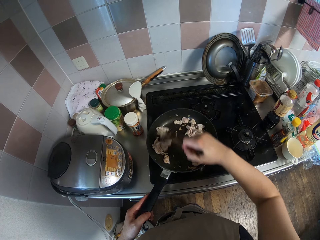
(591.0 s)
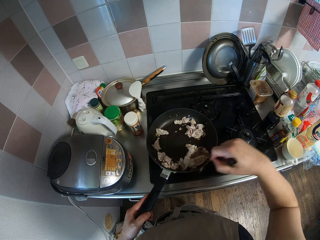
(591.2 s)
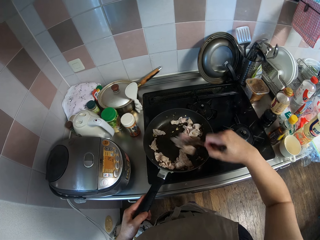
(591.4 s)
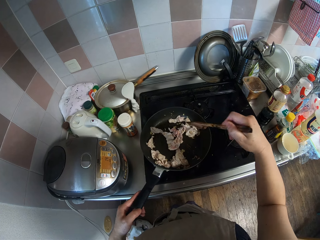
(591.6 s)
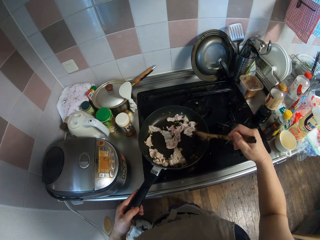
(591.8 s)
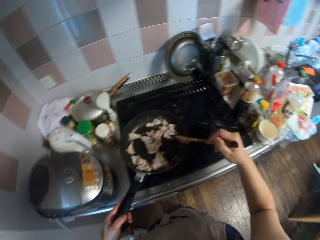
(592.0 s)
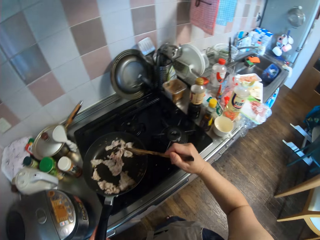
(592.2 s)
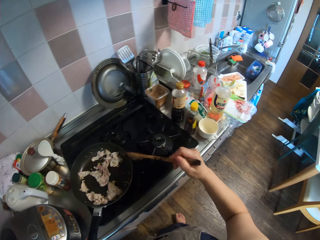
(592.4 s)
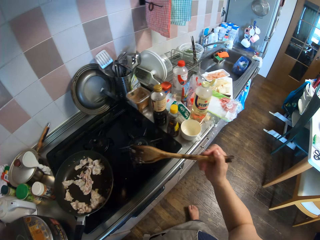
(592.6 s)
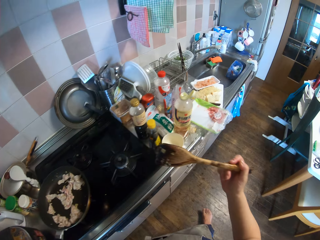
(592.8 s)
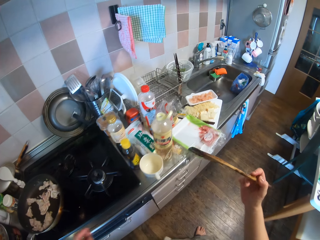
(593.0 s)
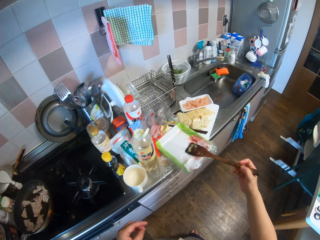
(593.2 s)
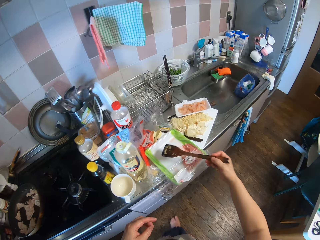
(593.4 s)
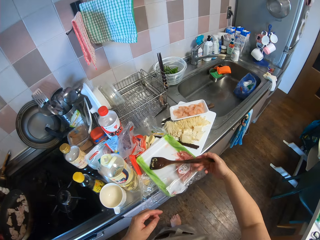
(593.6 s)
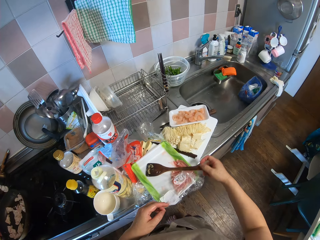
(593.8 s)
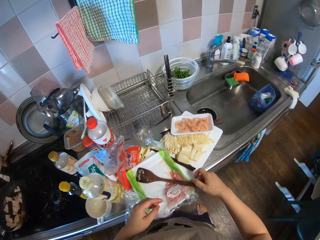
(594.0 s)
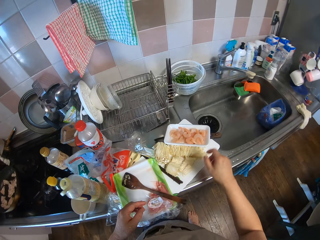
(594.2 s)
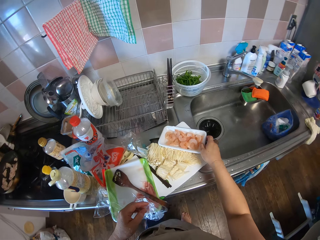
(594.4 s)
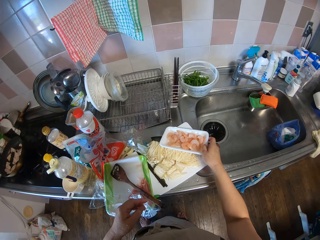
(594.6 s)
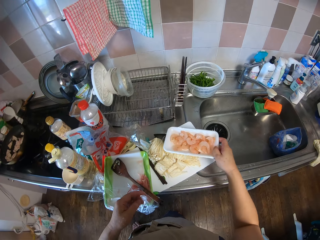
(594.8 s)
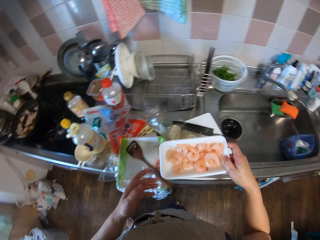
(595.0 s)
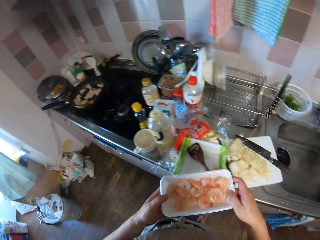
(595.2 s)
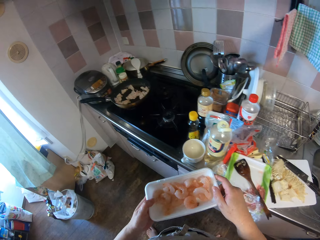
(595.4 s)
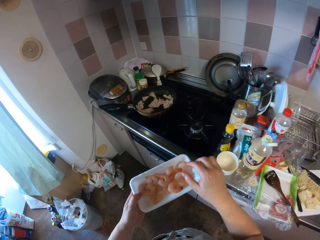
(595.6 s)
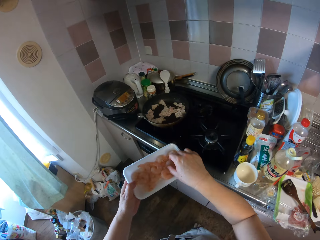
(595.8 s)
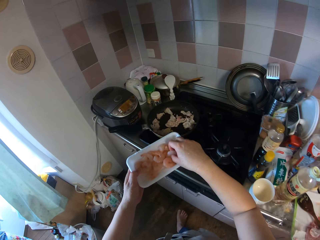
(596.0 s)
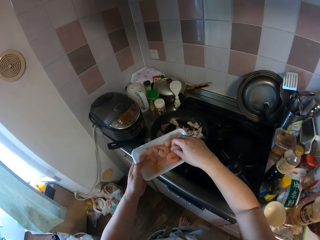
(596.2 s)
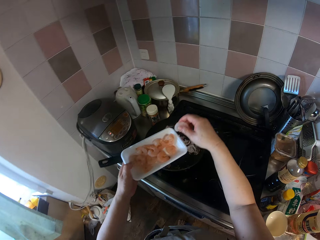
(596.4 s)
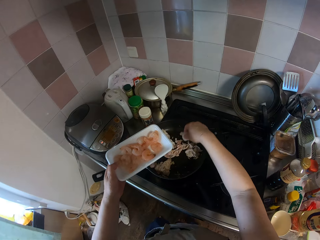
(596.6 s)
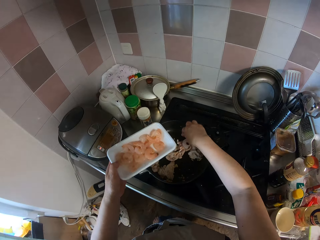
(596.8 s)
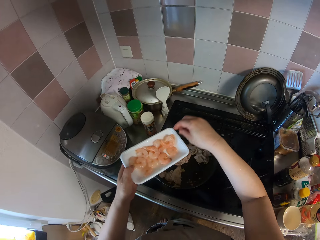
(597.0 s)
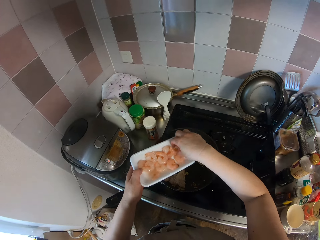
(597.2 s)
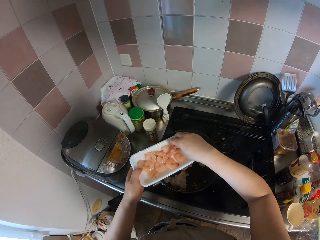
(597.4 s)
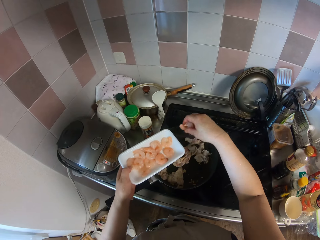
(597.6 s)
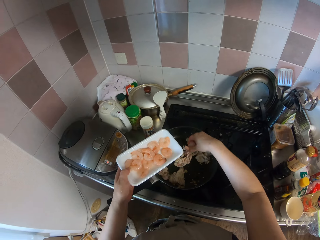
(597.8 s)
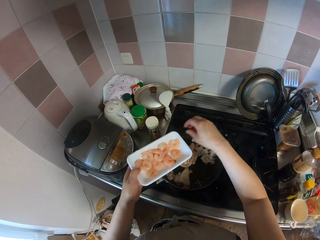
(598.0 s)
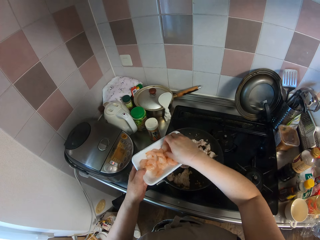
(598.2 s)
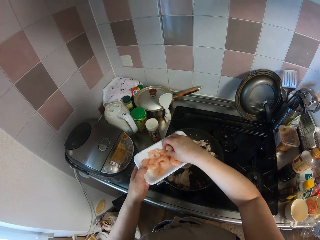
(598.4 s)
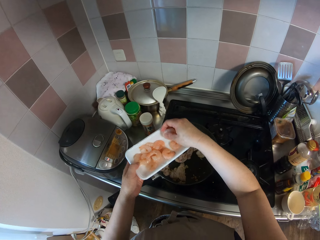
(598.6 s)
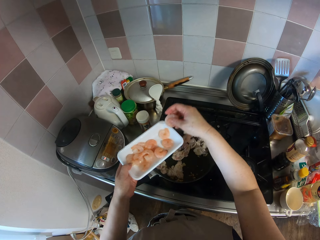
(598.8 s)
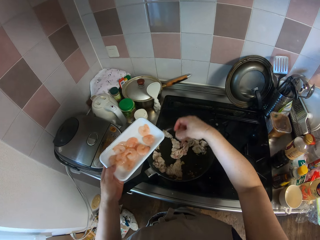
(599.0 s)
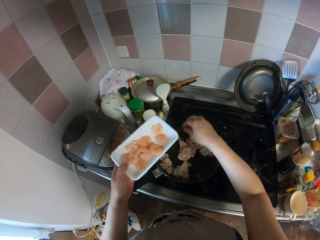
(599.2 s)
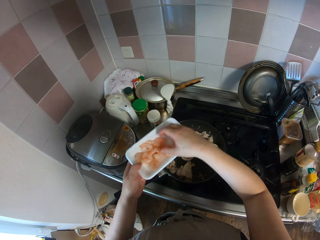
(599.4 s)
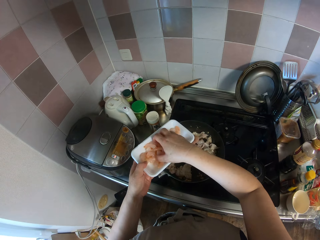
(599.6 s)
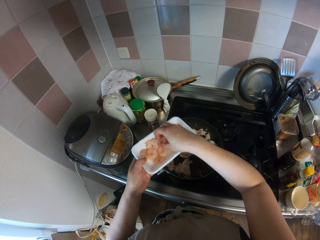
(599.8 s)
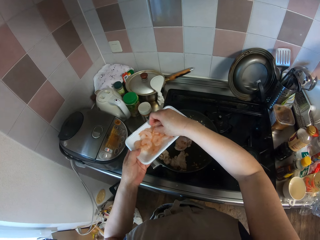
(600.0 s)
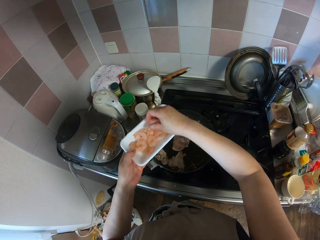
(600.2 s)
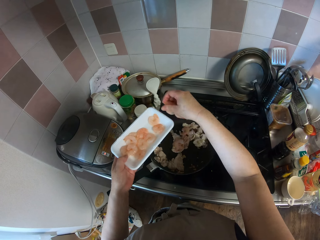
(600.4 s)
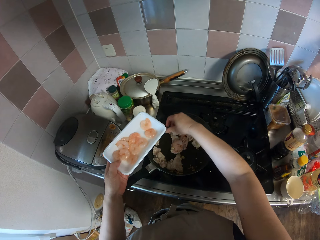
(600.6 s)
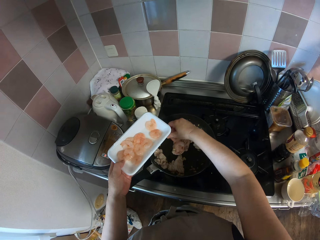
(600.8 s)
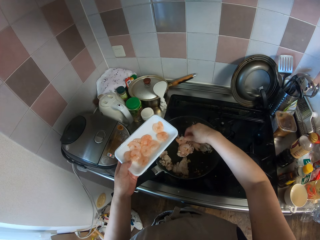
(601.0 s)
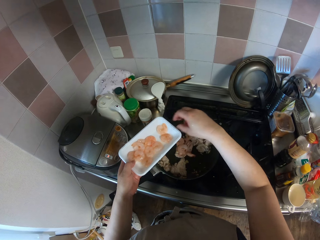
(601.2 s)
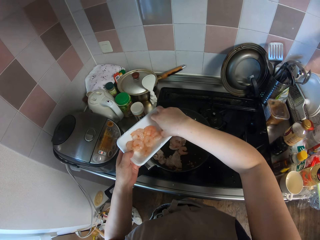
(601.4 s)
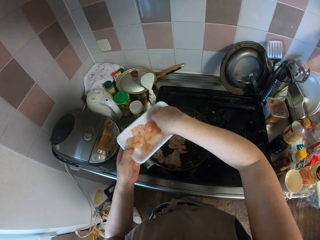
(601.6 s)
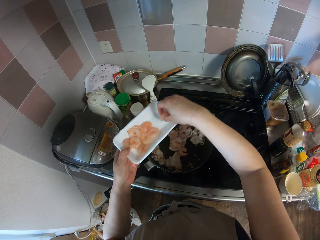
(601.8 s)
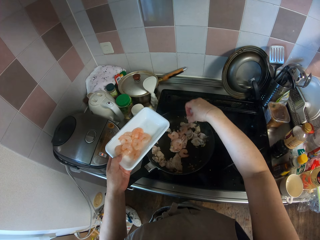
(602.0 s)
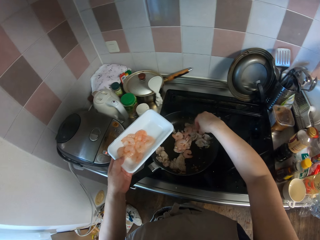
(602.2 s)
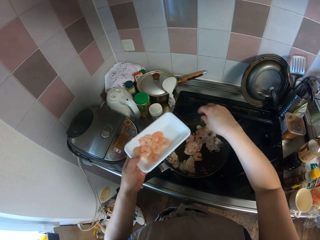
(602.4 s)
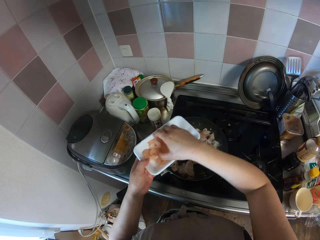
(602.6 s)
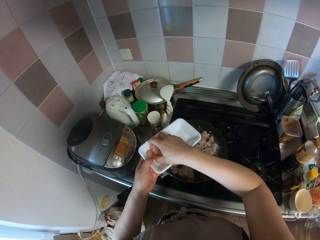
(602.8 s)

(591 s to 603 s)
The camera wearer taps the wooden spoon on the edge of the fry pan. They walk towards the sink. They drop the wooden spoon on a meat packaging tray. They pick up a plate of prawns or tray of meat. They walk back towards the gas cooker. They add the prawns to the meat in the pan.

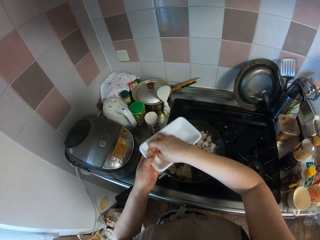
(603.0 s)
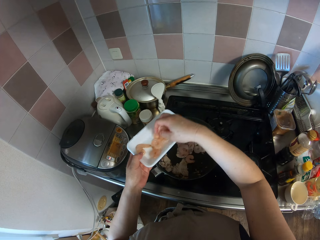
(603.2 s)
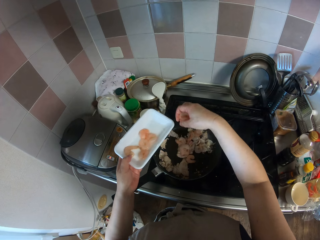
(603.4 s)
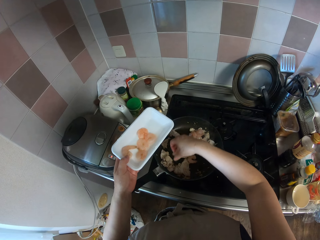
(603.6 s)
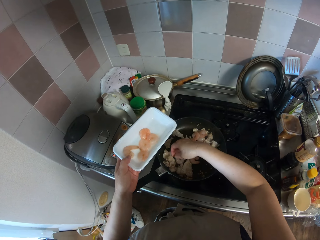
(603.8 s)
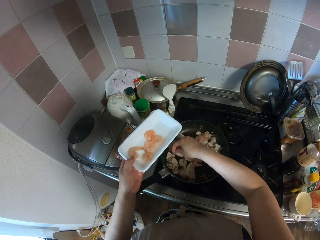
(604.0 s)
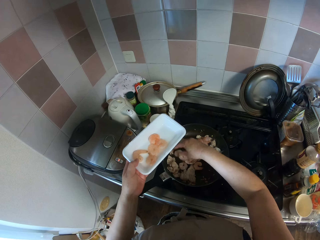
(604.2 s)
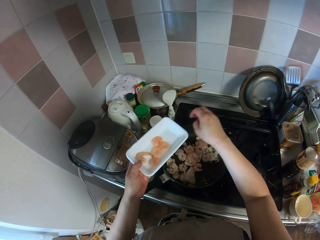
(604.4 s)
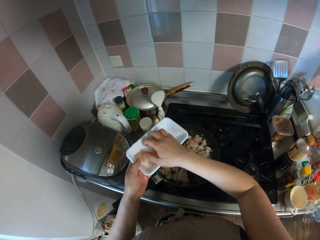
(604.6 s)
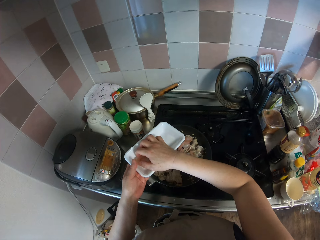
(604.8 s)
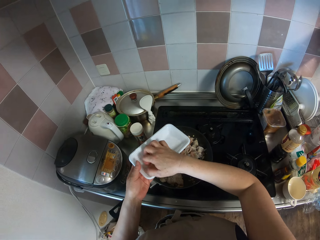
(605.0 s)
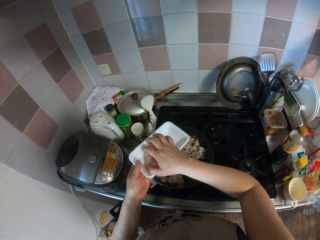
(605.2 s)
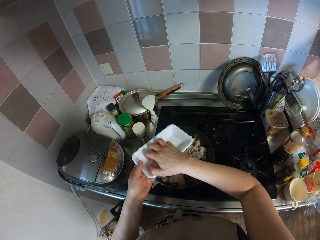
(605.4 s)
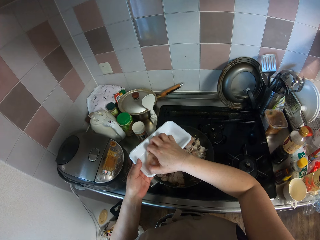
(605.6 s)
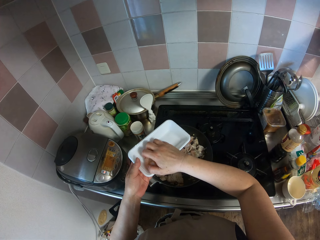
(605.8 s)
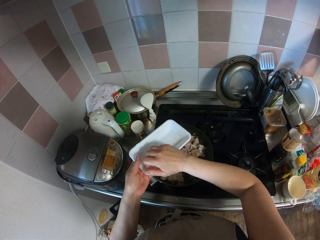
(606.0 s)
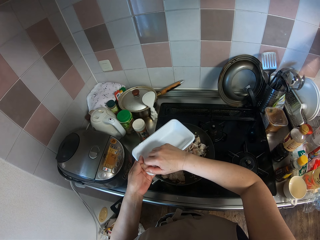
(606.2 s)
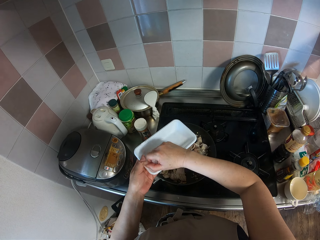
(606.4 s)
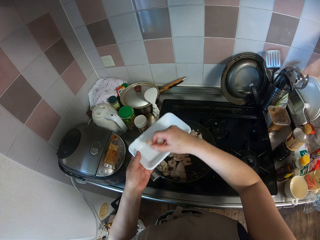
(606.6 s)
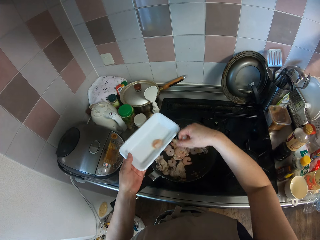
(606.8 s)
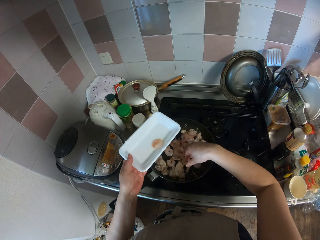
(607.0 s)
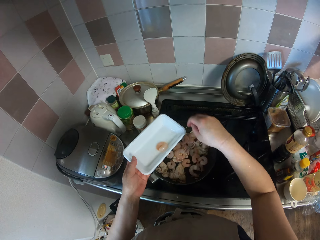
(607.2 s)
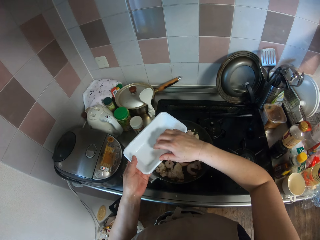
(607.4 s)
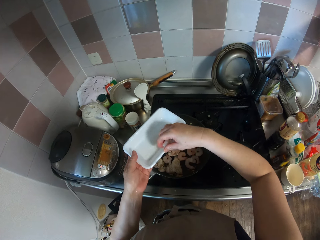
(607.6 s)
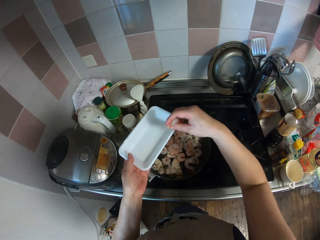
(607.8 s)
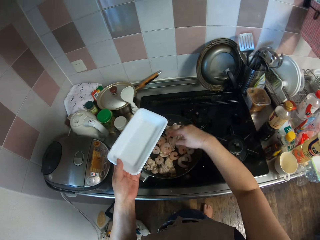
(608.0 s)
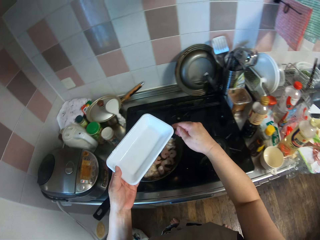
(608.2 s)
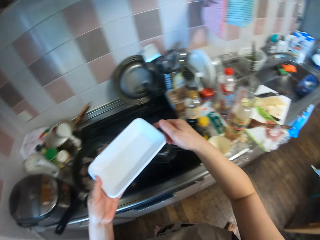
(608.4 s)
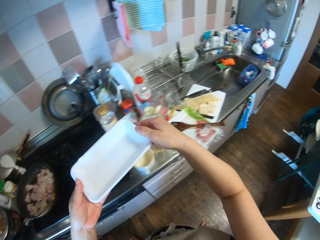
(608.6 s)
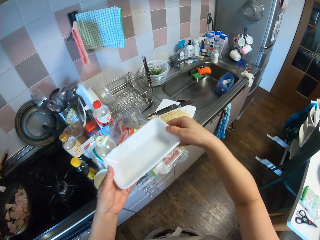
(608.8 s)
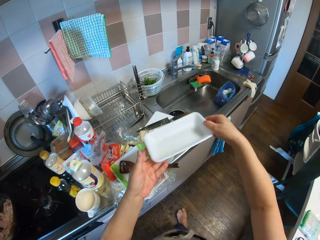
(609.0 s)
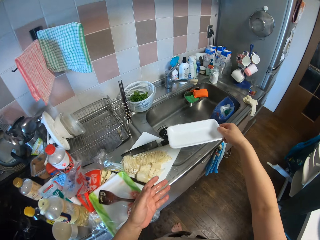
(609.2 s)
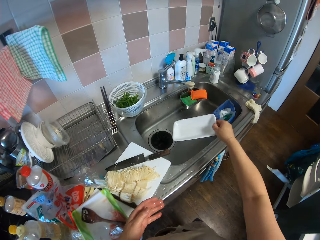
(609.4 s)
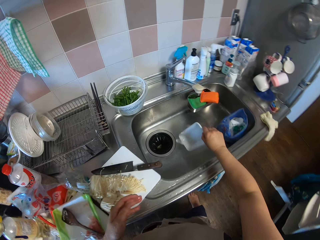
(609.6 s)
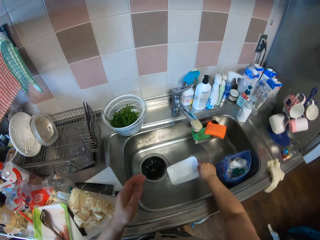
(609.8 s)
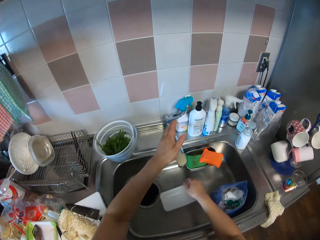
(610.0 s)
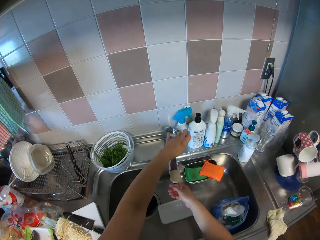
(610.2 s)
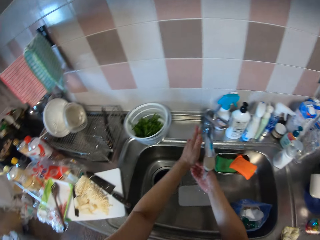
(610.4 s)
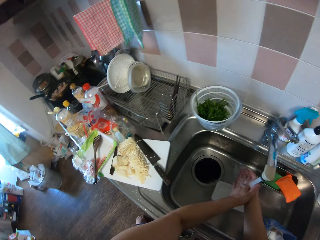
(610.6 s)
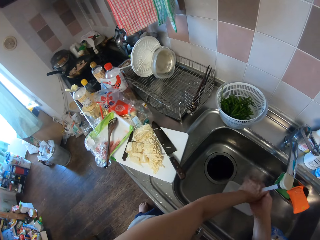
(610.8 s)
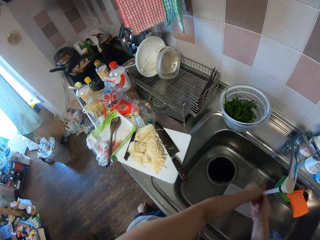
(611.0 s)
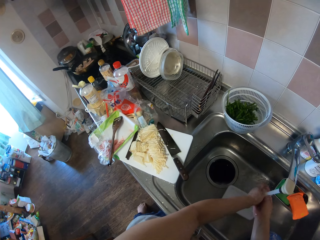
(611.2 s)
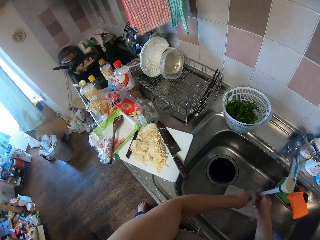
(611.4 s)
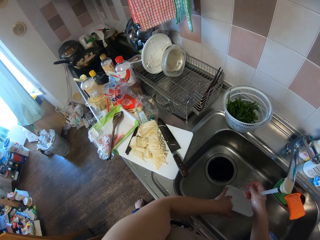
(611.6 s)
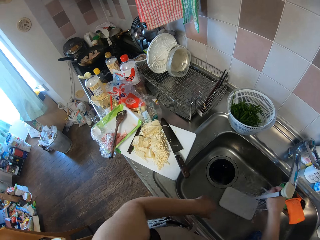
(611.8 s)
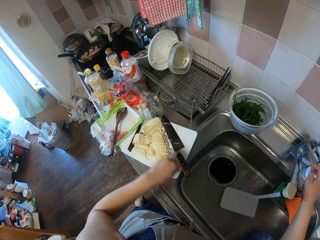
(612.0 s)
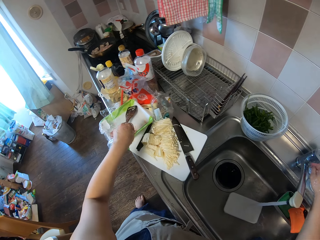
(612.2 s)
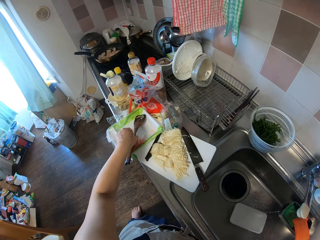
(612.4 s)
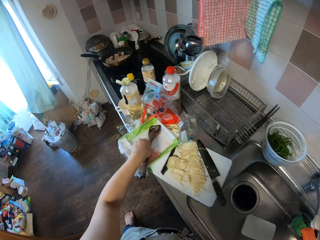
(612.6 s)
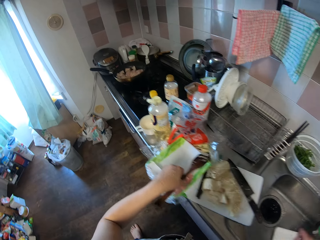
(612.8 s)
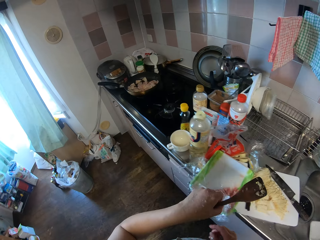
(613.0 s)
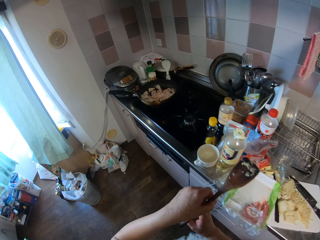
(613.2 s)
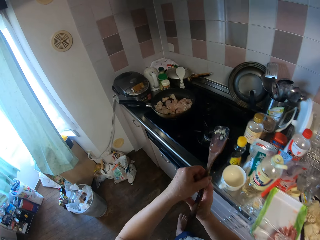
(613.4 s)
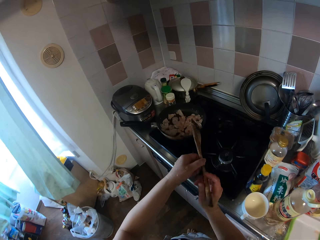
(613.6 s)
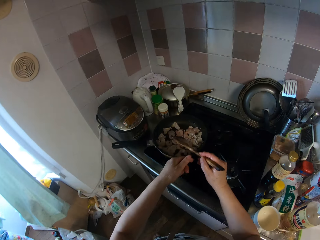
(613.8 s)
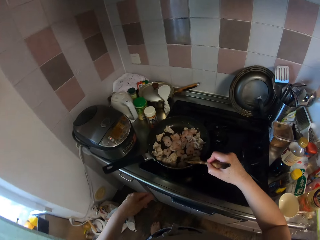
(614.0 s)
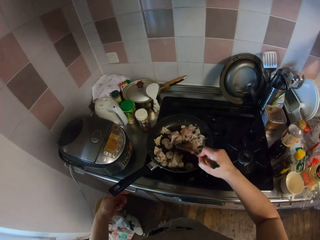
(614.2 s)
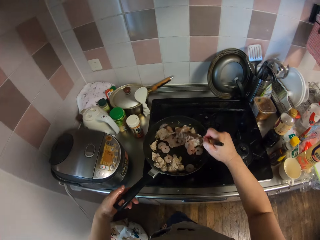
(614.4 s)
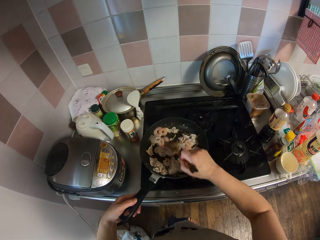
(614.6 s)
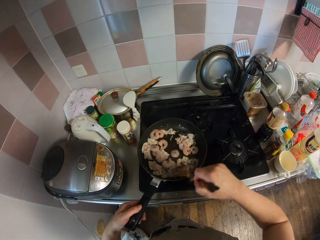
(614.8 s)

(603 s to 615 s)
The camera wearer walks towards the sink. She drops the plate inside the sink. She turns on the tap. She washes her hand. She turns off the tap. She picks up the wooden spoon. She walks towards the gas cooker. She stirs the meat.
